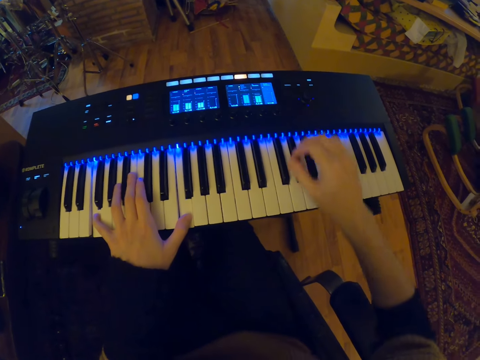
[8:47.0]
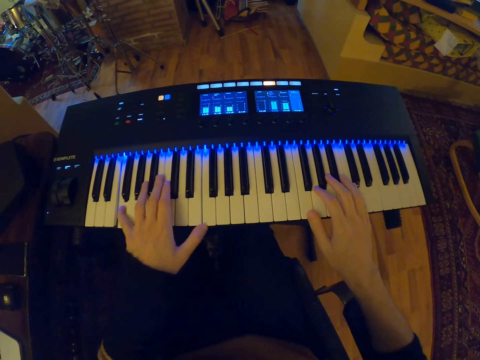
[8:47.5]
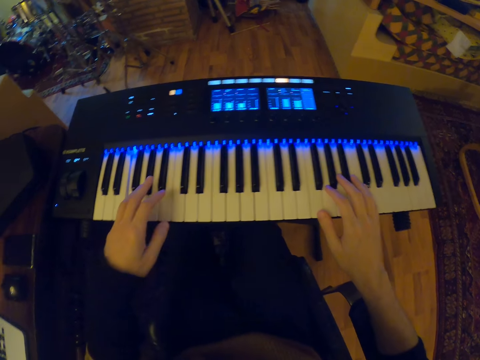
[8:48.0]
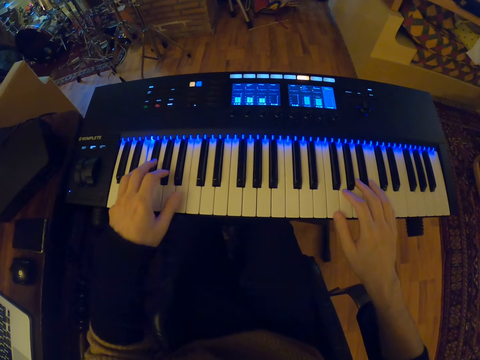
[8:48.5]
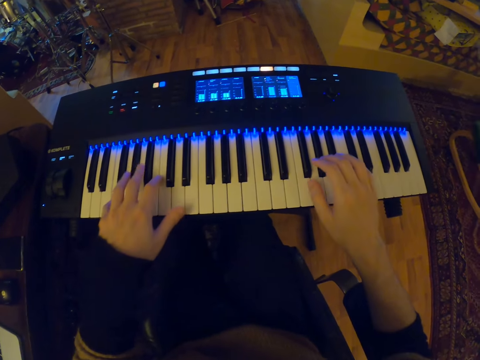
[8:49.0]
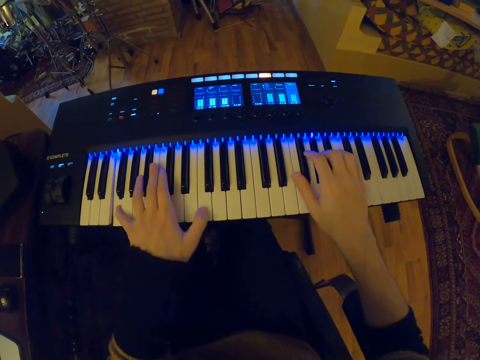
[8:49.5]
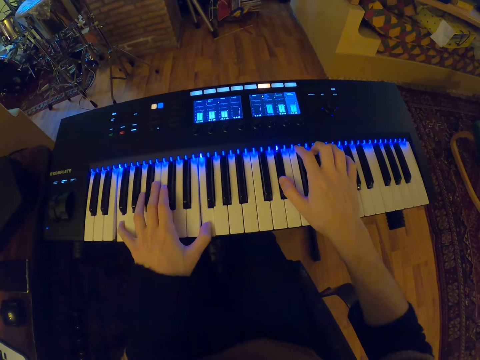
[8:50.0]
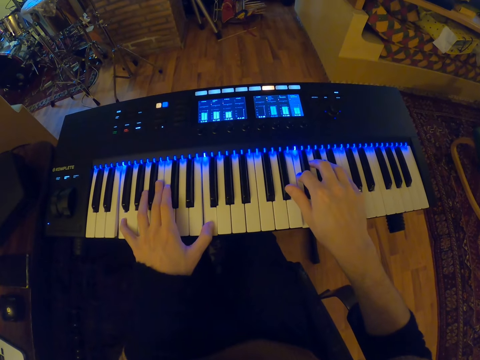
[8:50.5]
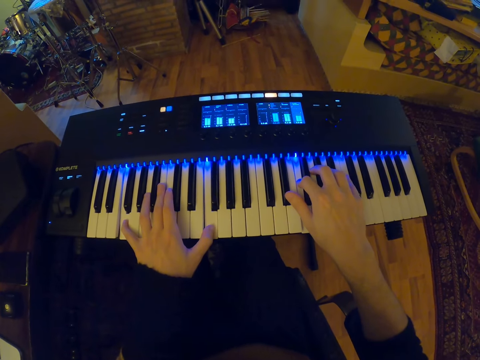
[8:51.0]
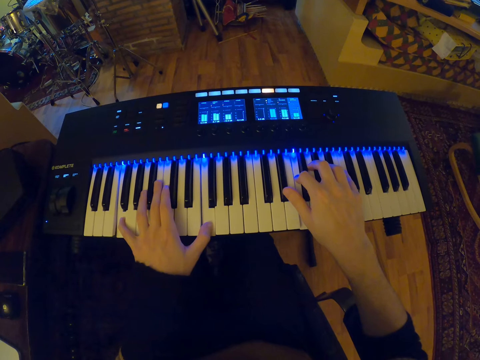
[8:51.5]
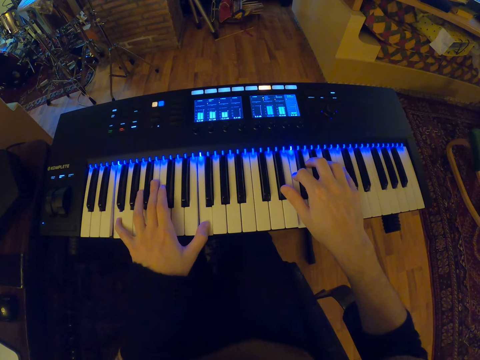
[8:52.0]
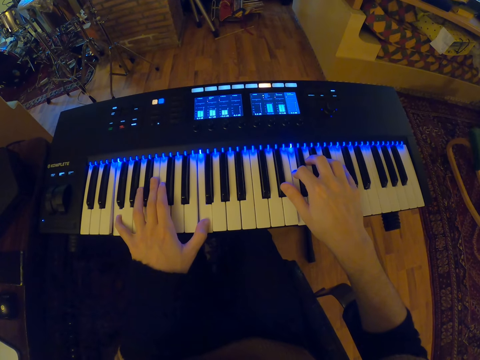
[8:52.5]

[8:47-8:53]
The camera wearer plays the piano.

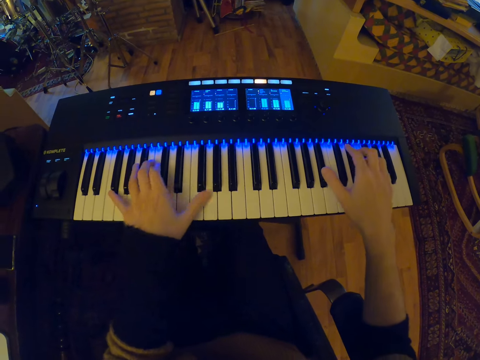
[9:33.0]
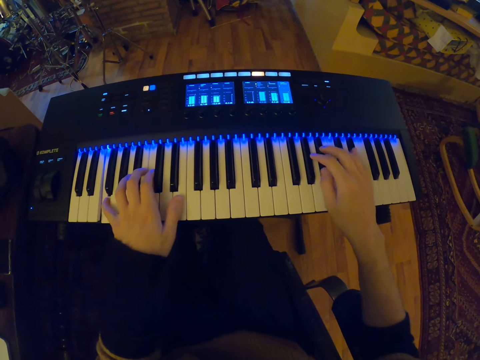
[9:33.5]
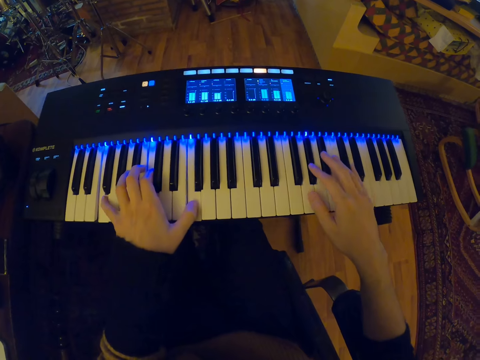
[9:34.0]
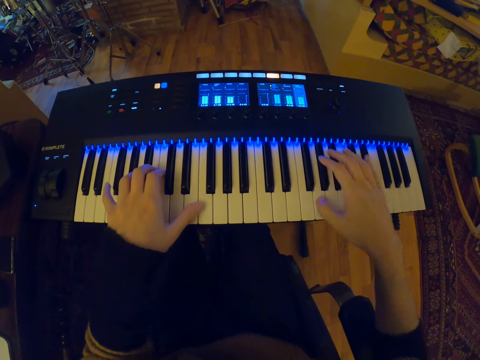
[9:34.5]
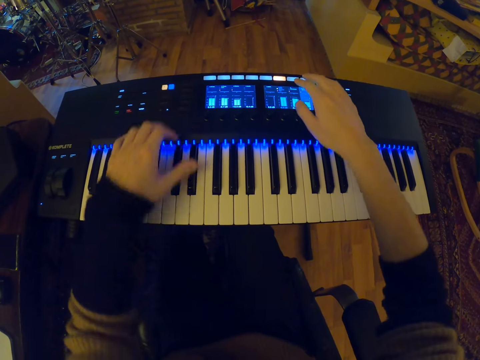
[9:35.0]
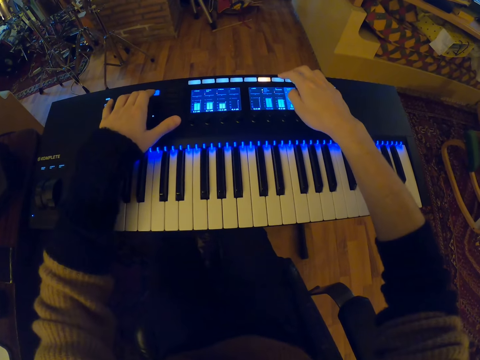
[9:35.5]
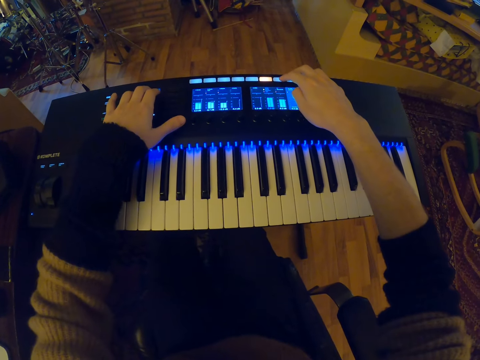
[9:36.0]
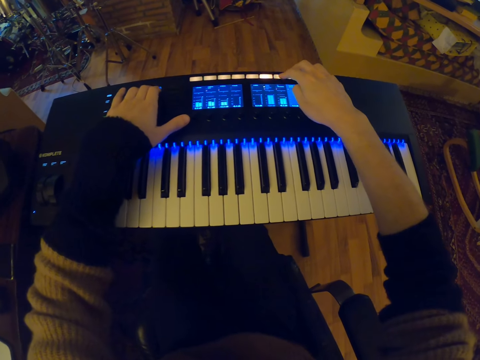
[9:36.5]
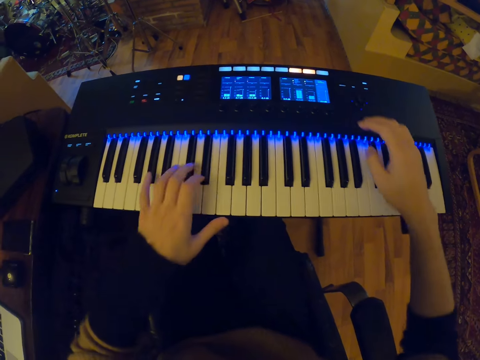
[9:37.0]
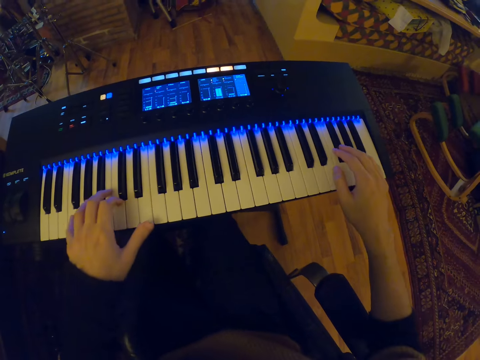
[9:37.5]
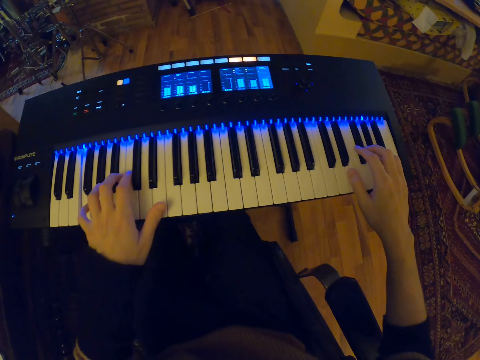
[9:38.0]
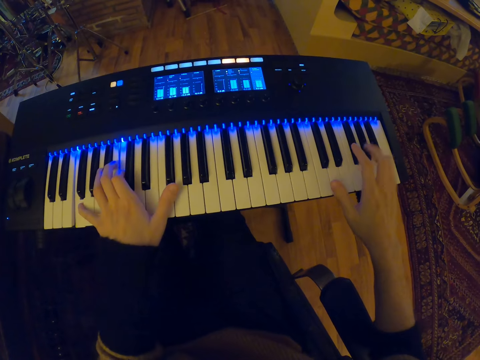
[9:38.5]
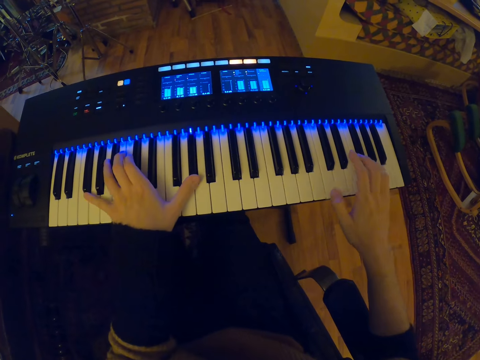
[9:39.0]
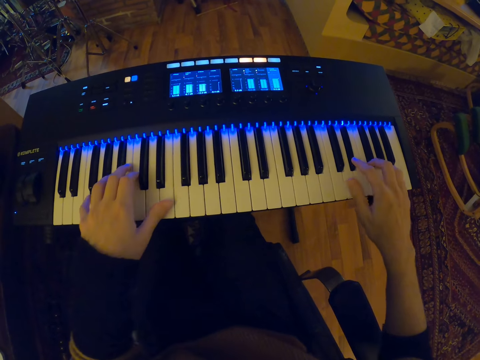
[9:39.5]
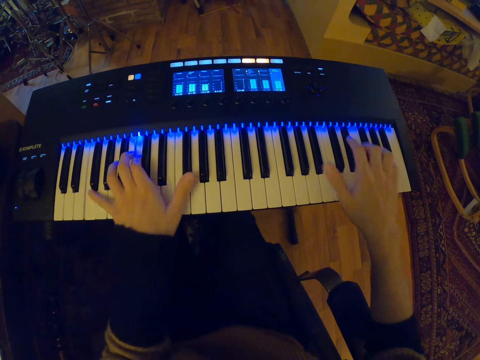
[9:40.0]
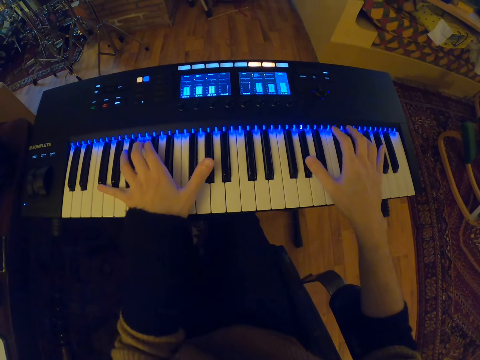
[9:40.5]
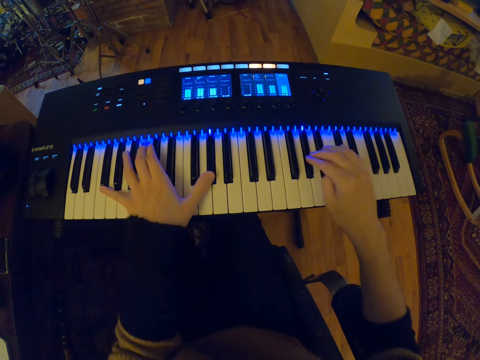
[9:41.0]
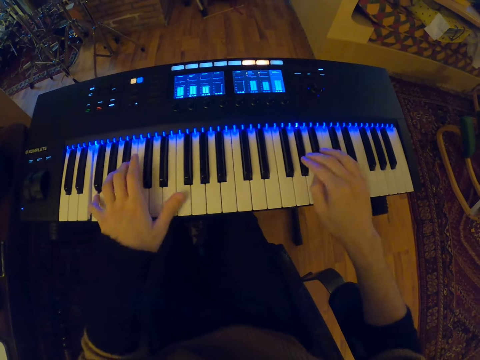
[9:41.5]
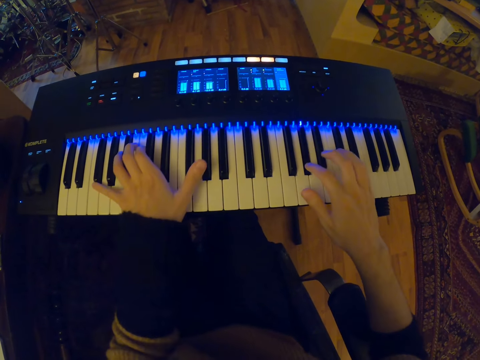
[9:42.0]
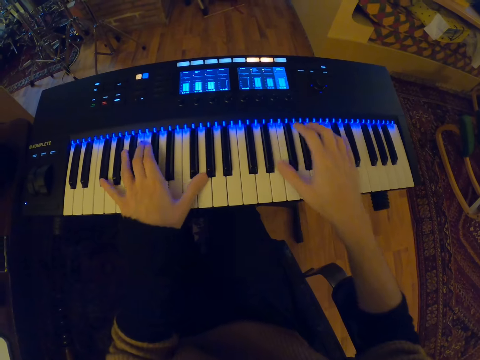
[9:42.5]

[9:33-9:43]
The camera wearer tunes the piano with both hands. He presses the buttons. He plays the button on the piano with both hands.

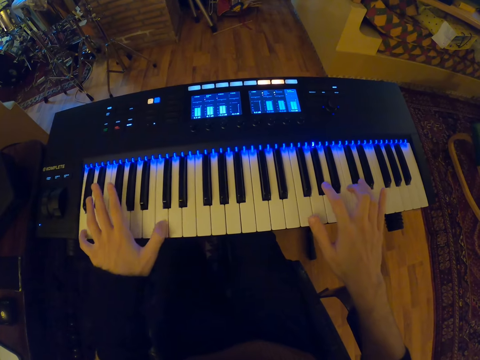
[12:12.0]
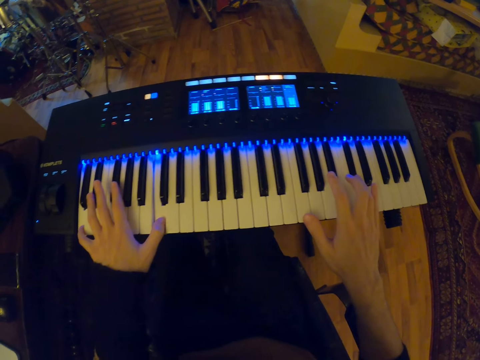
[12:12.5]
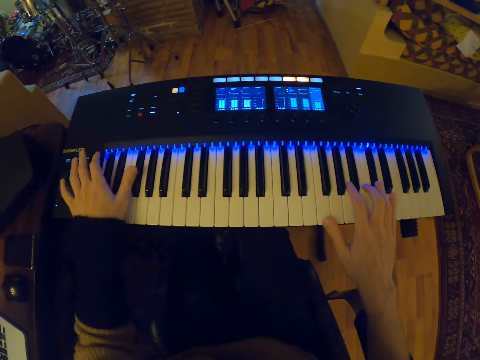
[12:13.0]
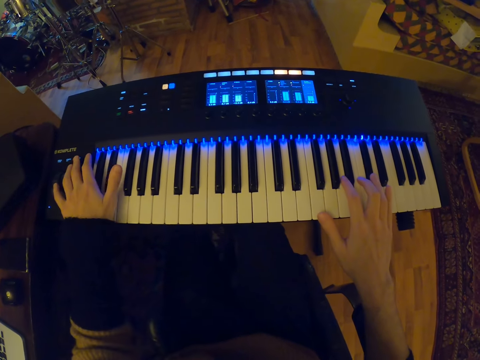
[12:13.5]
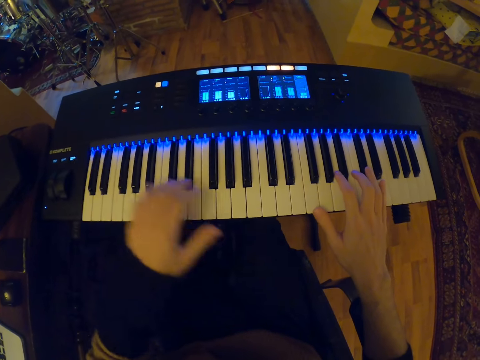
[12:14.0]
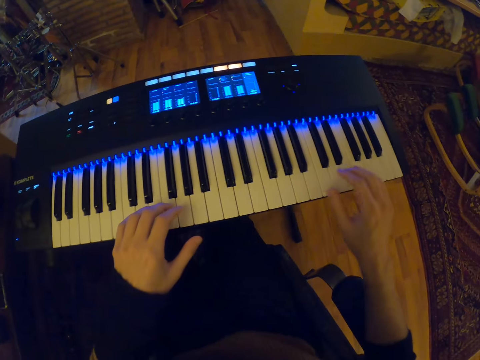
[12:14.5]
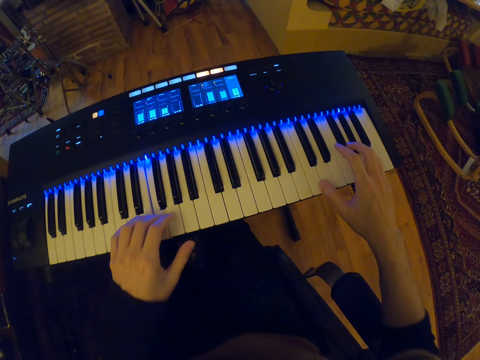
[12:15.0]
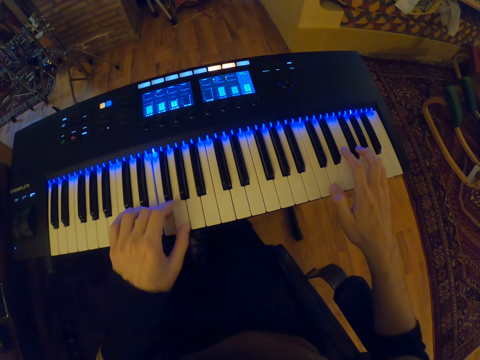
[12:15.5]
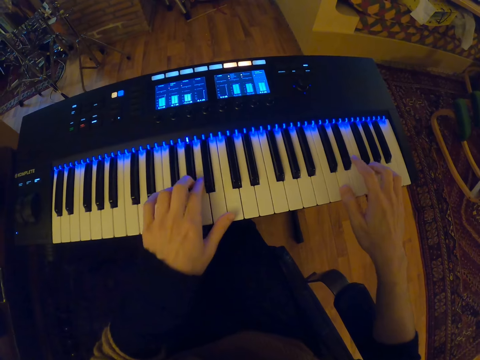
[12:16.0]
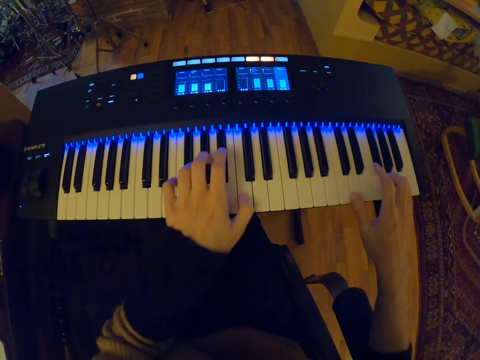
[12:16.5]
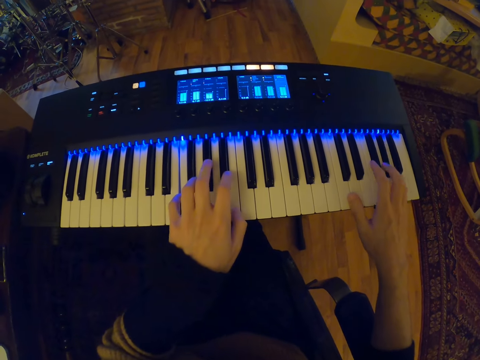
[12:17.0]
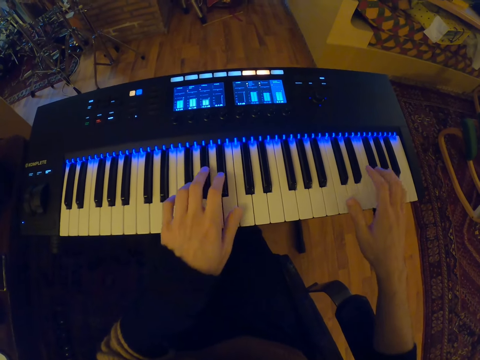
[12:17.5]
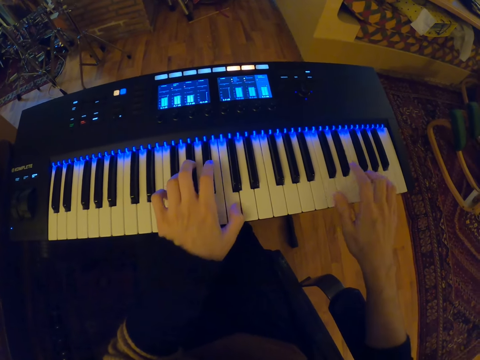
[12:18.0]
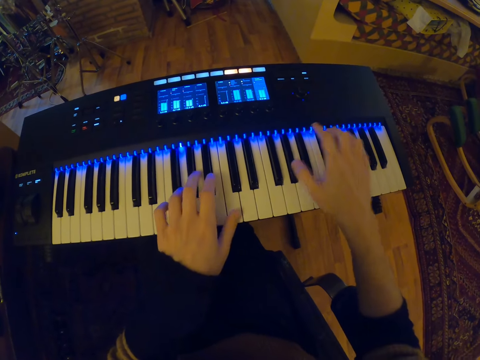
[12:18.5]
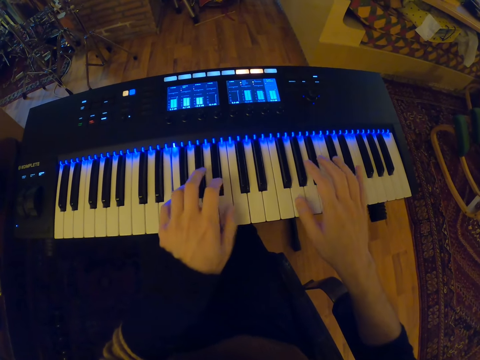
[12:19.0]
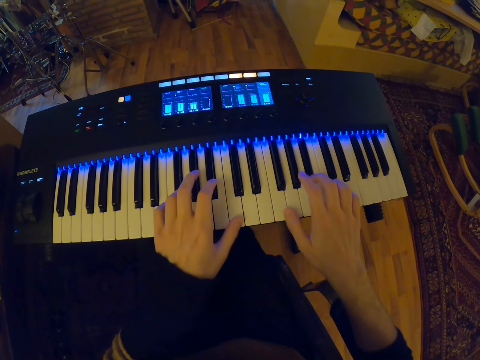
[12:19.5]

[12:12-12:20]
The camera wearer presses a button on the piano with his left hand. He plays the piano with both hands.

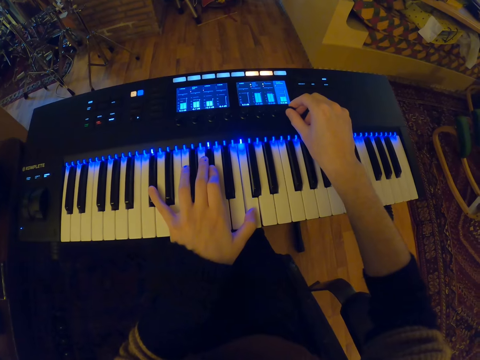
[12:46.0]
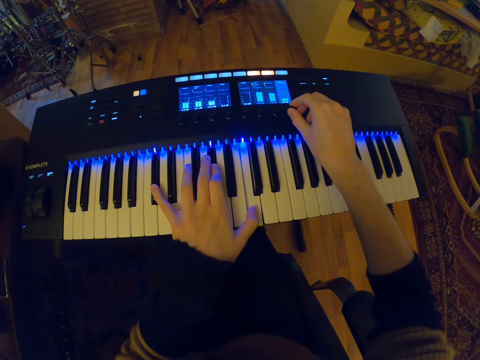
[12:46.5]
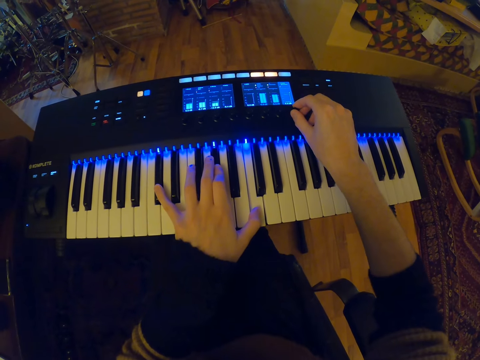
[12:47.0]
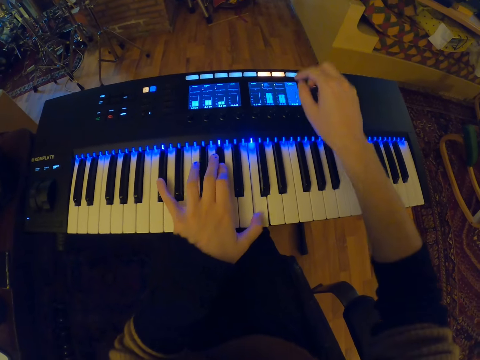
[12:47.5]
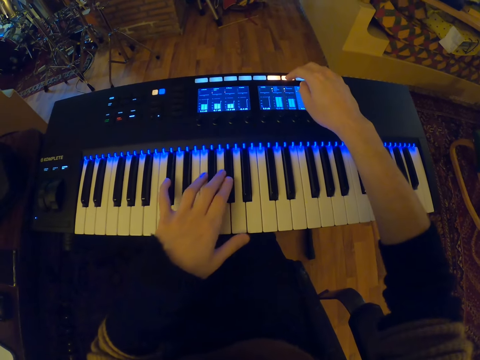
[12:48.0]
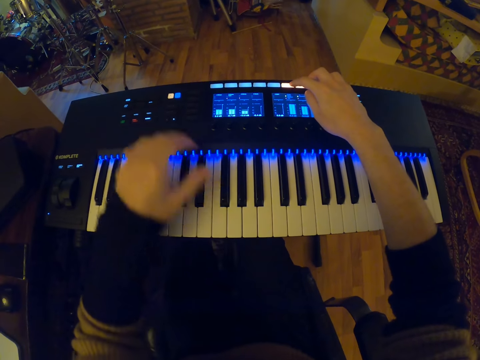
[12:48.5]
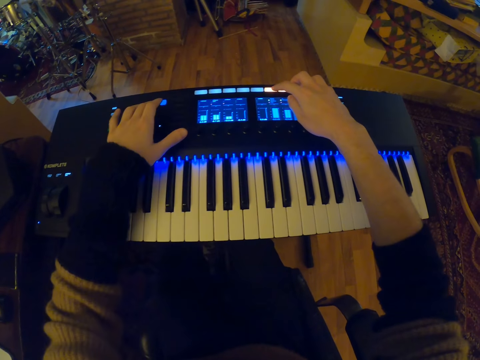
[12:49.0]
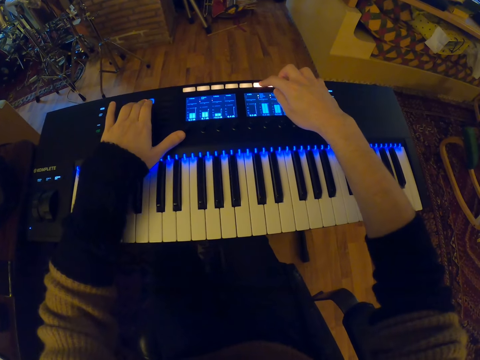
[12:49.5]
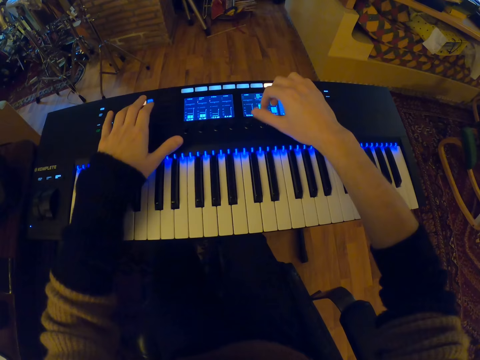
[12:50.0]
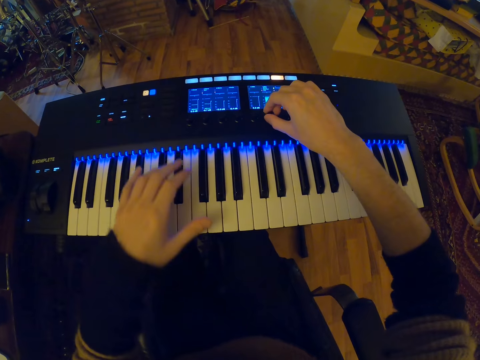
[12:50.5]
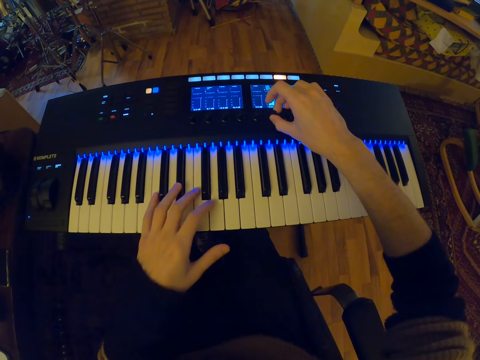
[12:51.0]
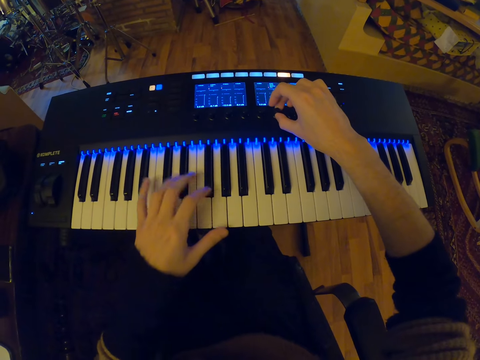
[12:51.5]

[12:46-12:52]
The camera wearer turns the knob on the piano with his right hand. He presses the buttons. He tunes the keyboard with both hands. He turns the knob on the piano with his right hand.
